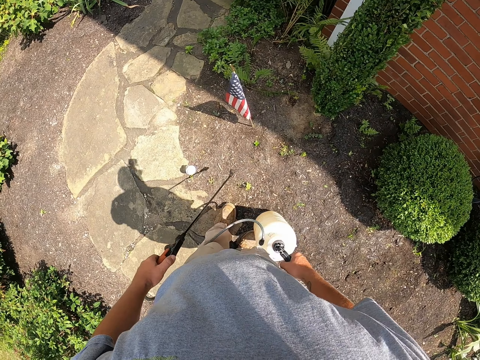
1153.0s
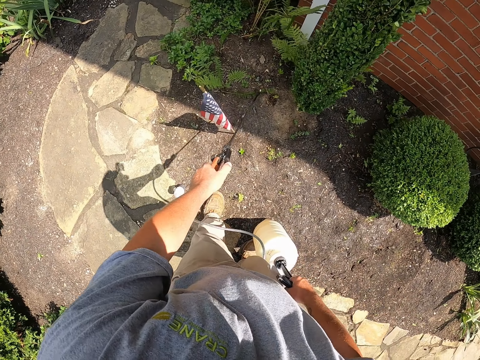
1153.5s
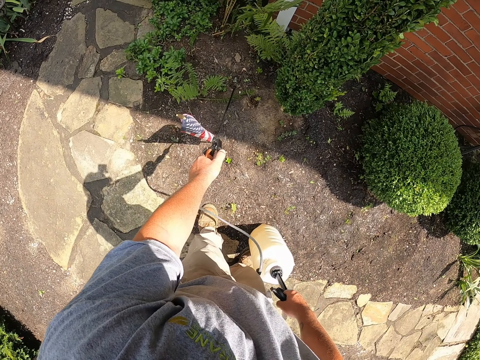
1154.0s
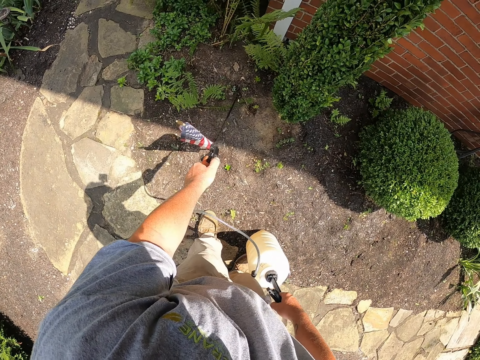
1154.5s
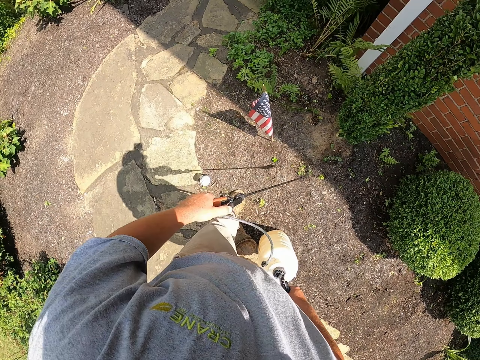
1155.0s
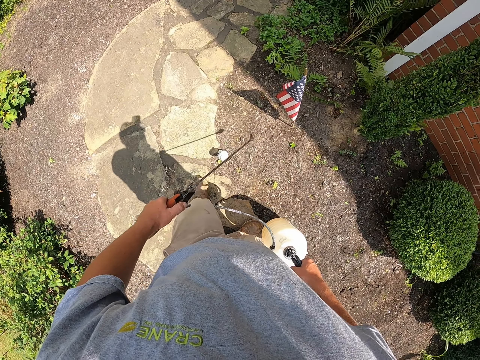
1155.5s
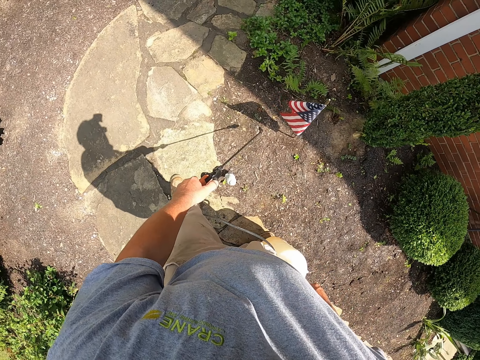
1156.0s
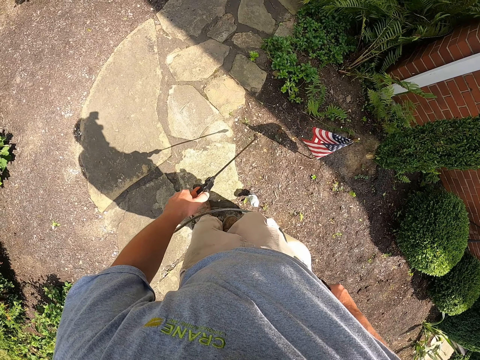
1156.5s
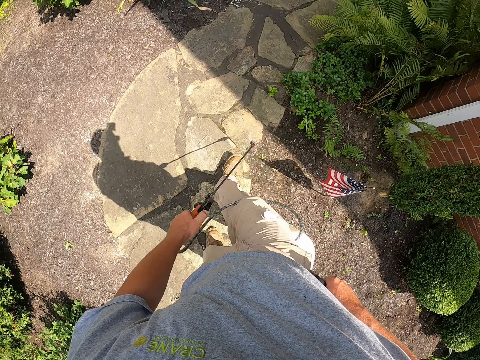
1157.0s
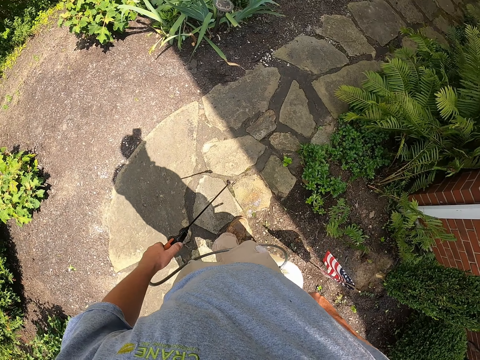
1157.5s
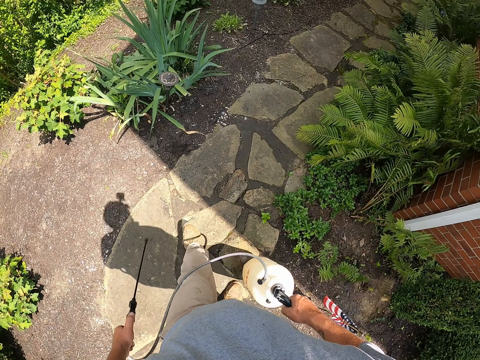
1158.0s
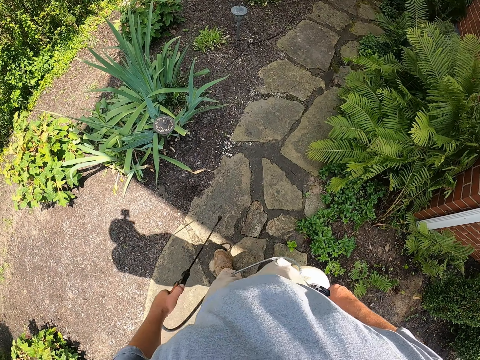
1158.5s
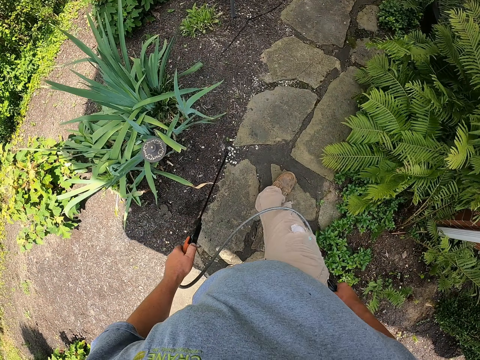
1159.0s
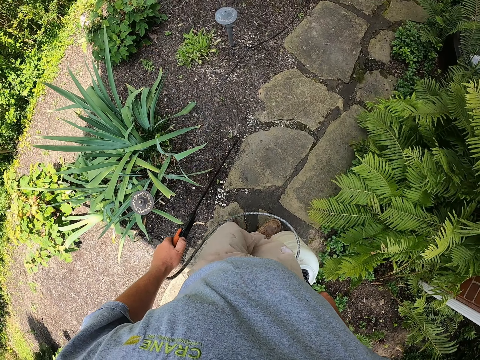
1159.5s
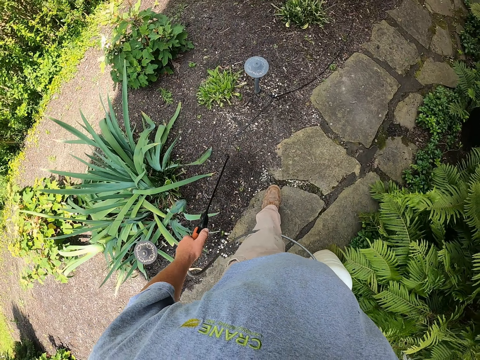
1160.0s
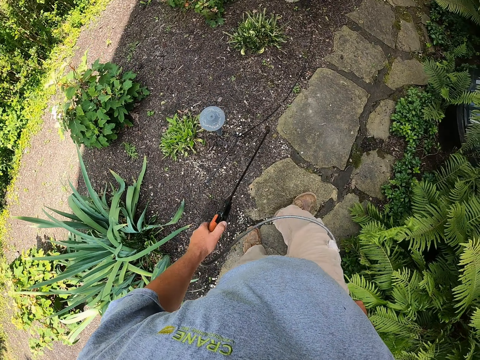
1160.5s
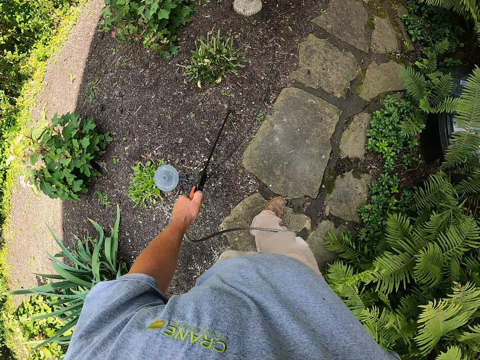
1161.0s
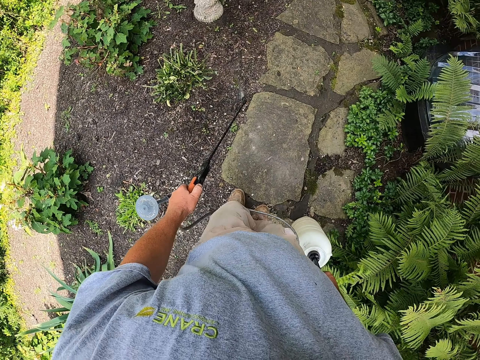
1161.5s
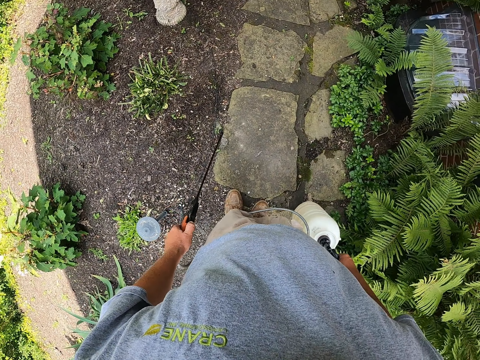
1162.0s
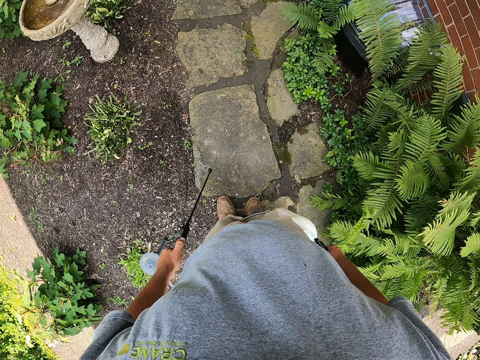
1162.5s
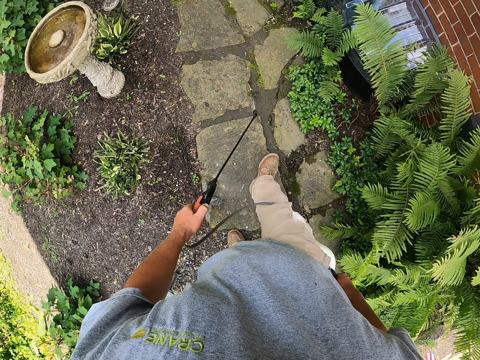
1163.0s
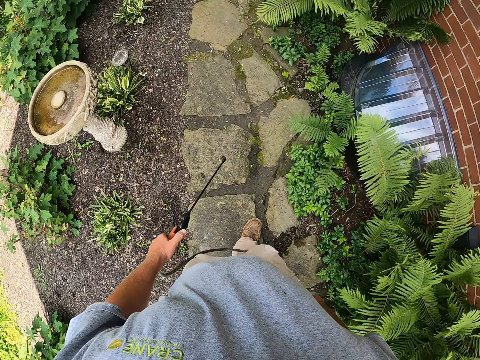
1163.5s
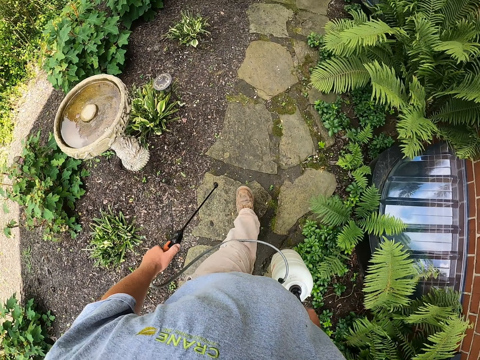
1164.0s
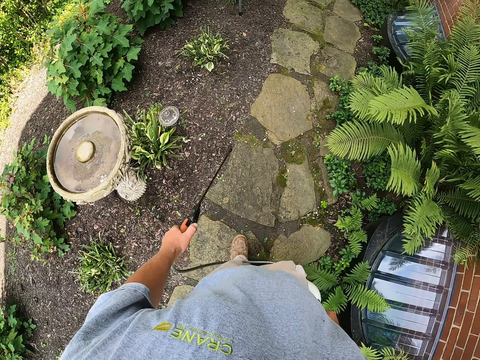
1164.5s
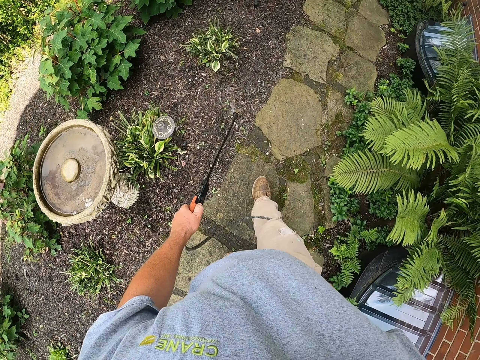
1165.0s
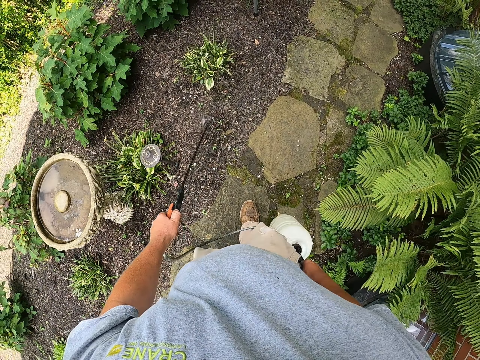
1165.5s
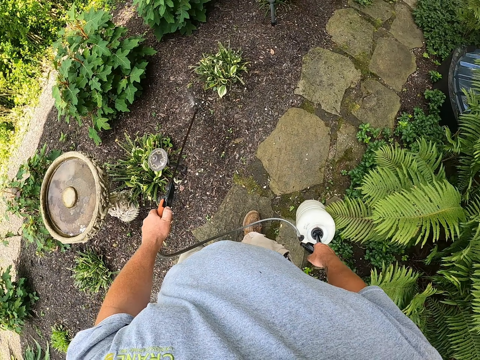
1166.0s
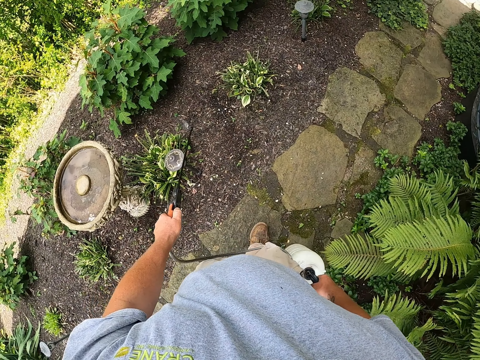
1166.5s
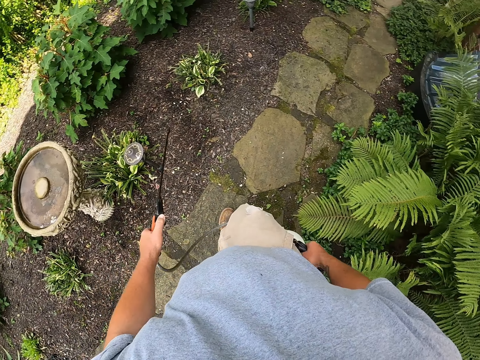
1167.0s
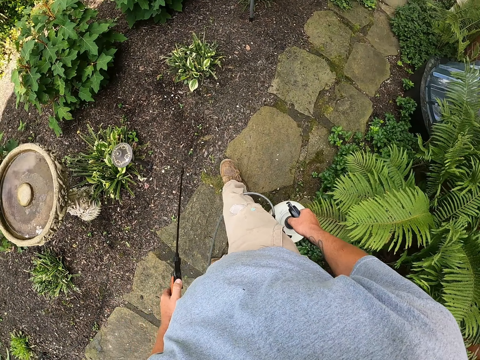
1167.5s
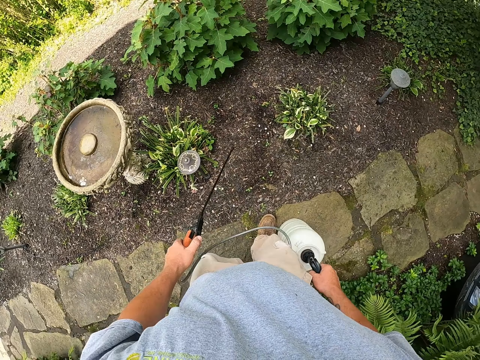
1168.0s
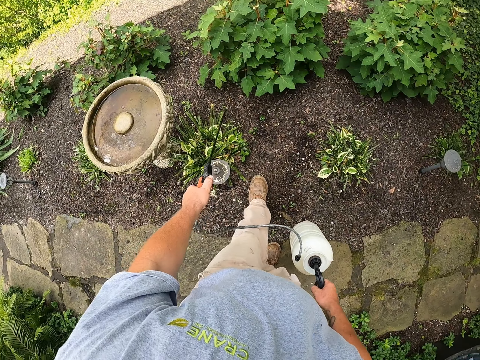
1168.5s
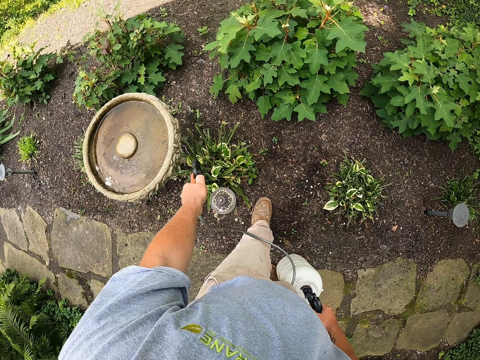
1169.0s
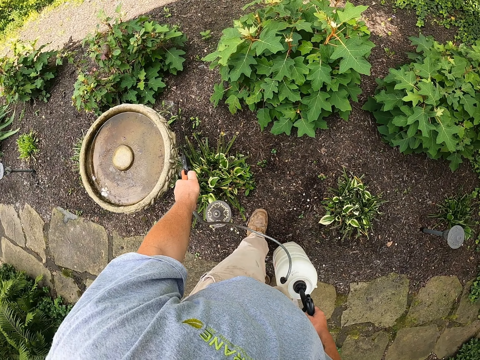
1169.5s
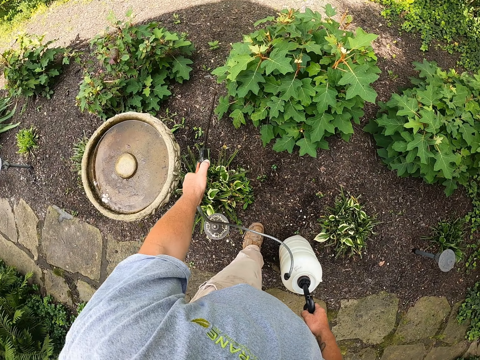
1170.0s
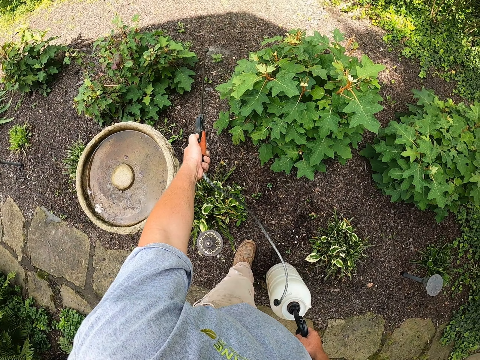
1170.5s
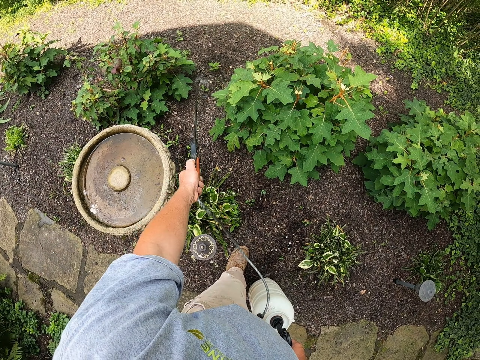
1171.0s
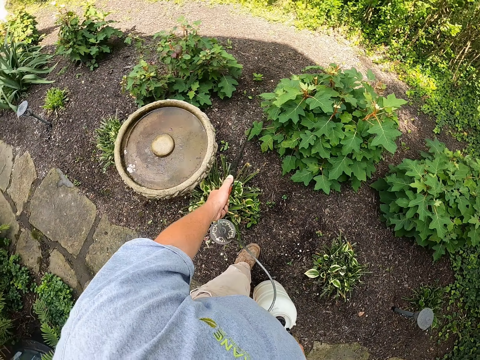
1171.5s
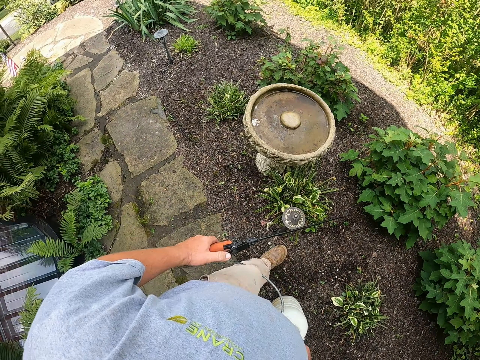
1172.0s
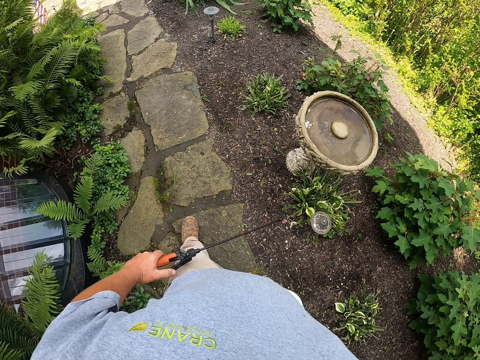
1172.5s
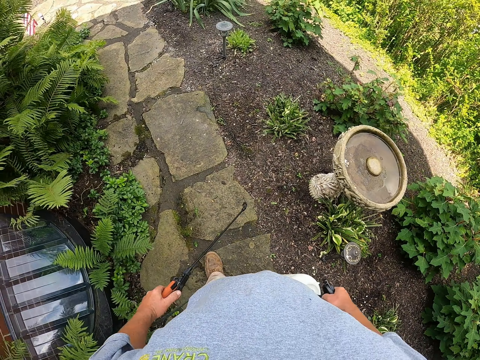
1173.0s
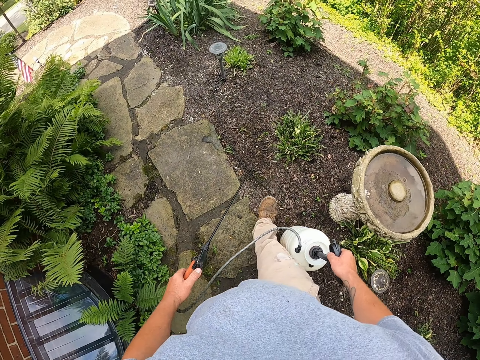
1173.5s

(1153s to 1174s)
The camera wearer sprays on the flowers.

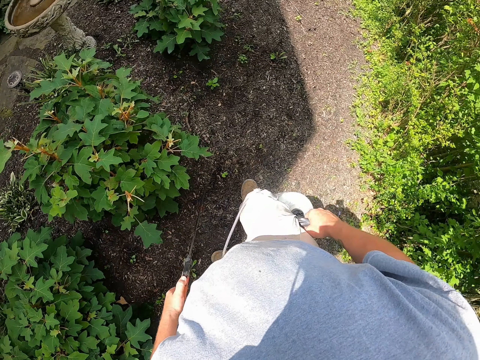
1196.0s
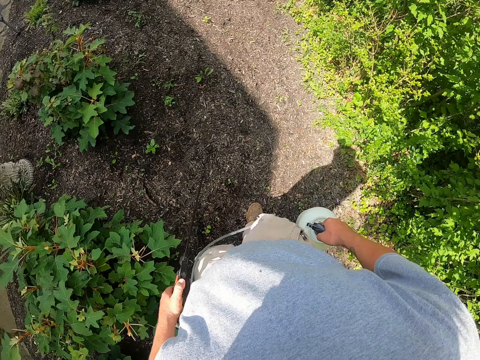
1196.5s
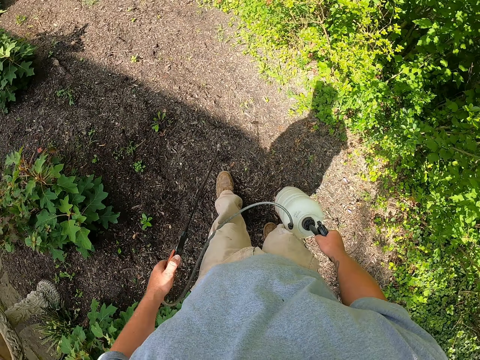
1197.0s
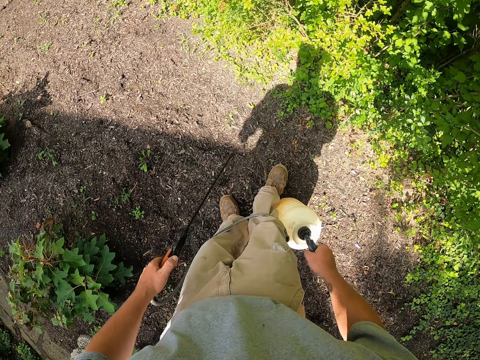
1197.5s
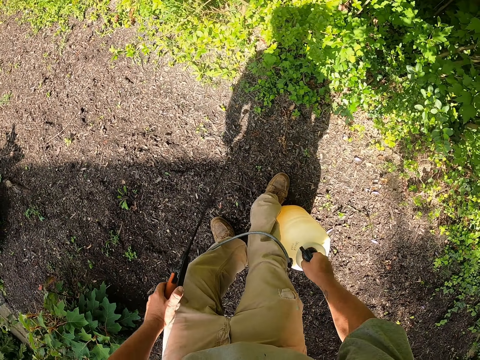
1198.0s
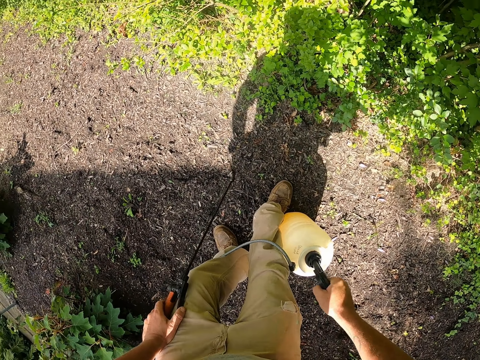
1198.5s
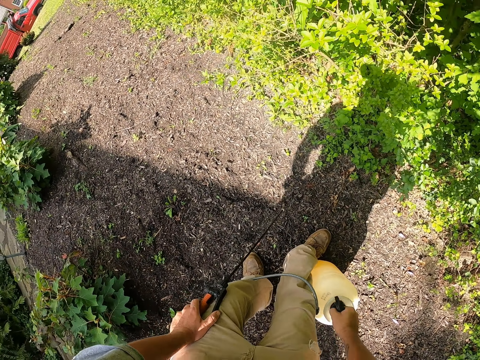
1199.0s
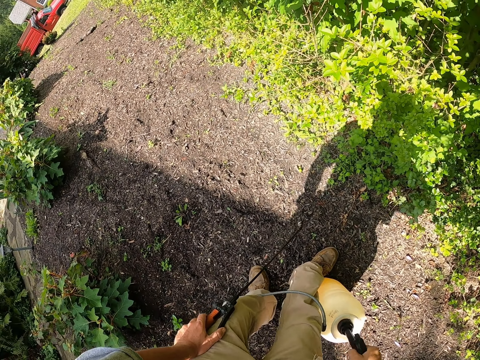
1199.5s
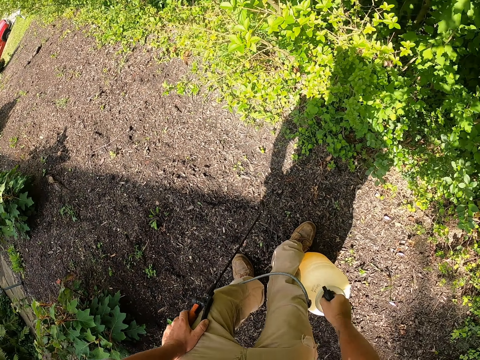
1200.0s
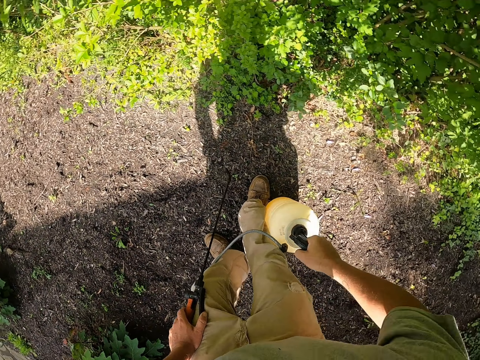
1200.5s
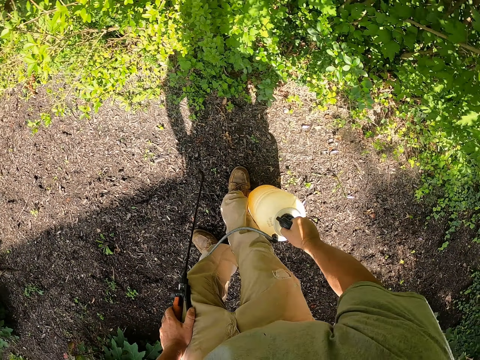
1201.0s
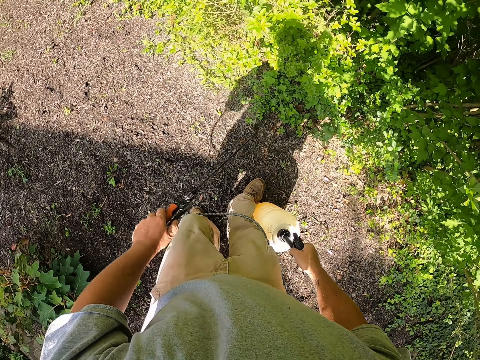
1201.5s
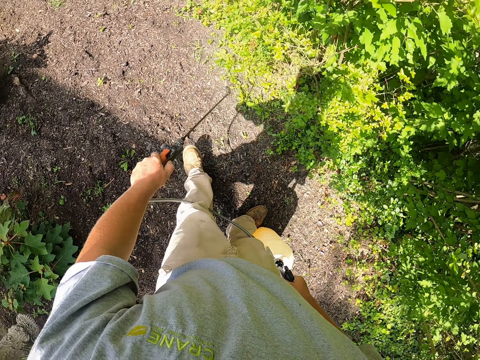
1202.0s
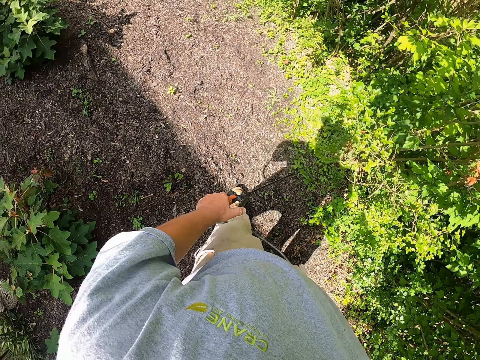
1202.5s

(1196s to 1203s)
The camera wearer places the spray pump on the ground. They pump the spray pump with the right hand. They spray the flowers.
